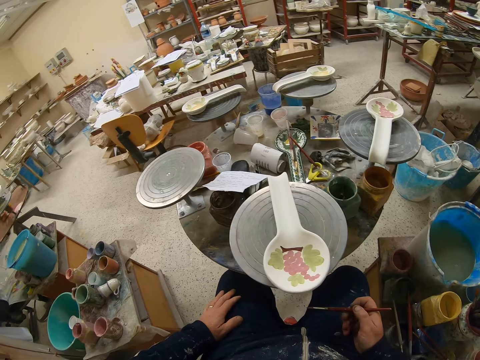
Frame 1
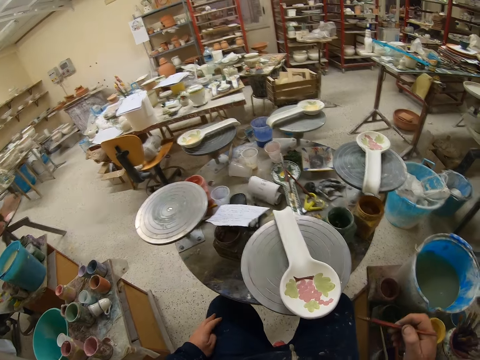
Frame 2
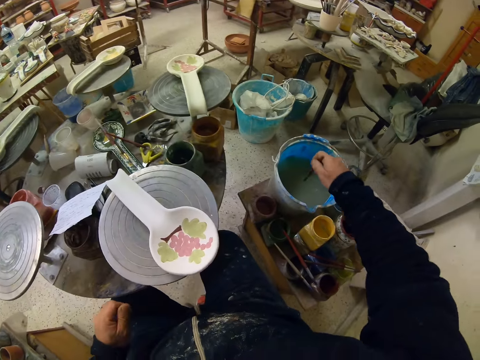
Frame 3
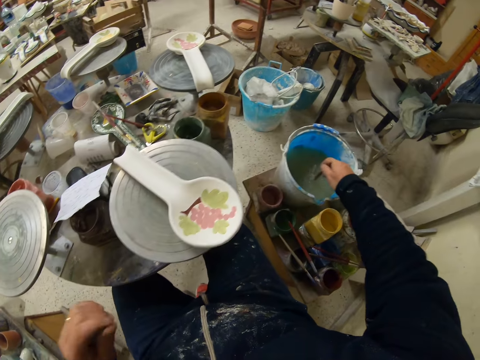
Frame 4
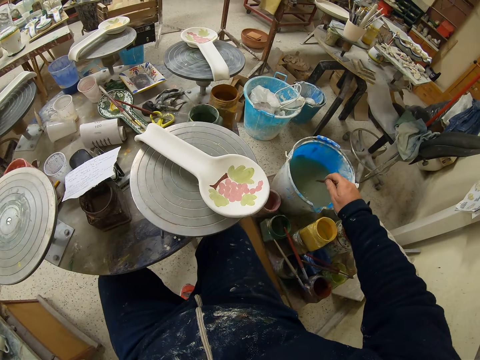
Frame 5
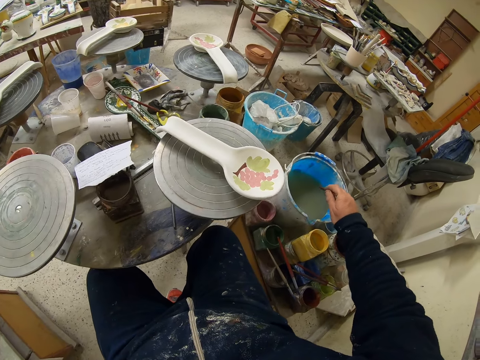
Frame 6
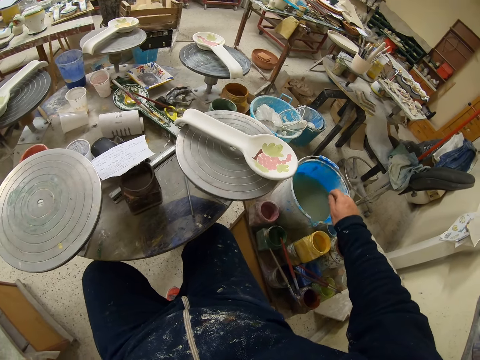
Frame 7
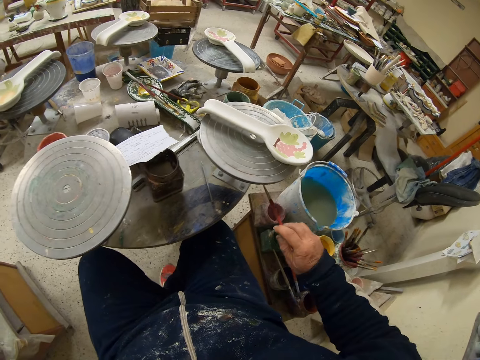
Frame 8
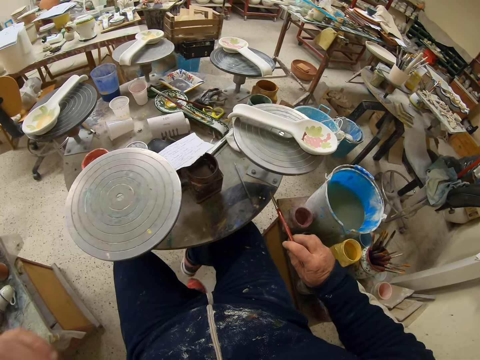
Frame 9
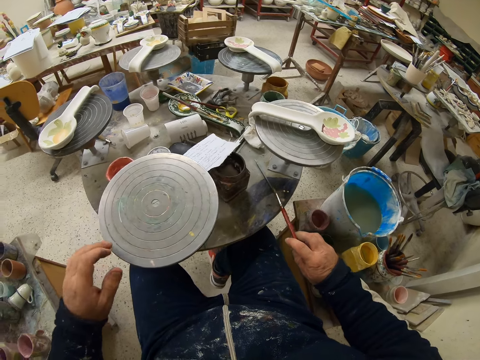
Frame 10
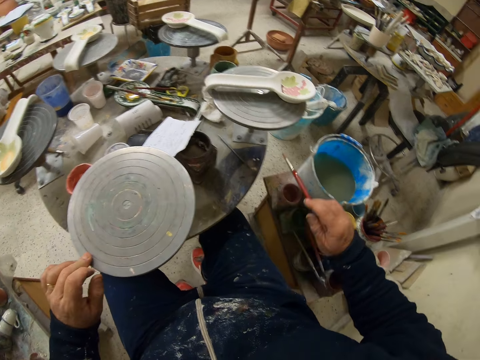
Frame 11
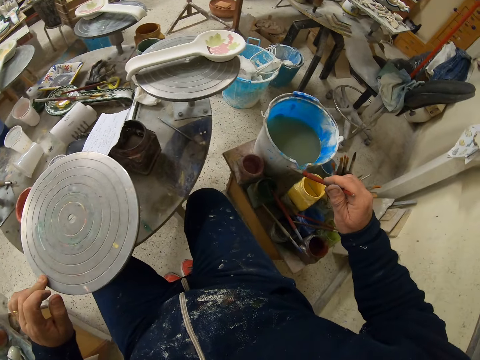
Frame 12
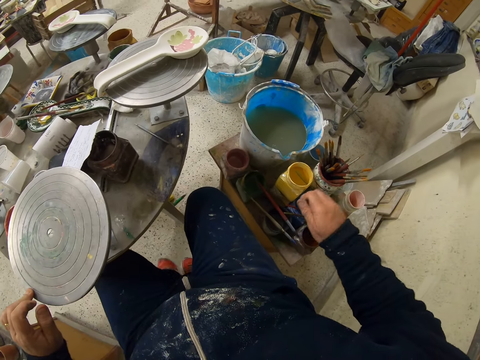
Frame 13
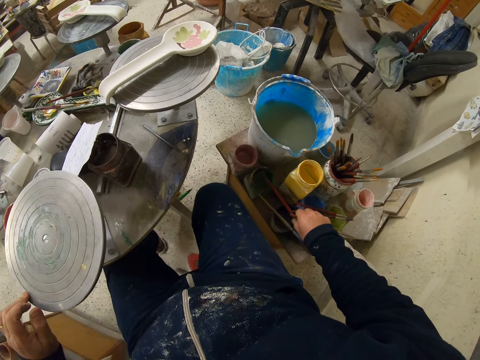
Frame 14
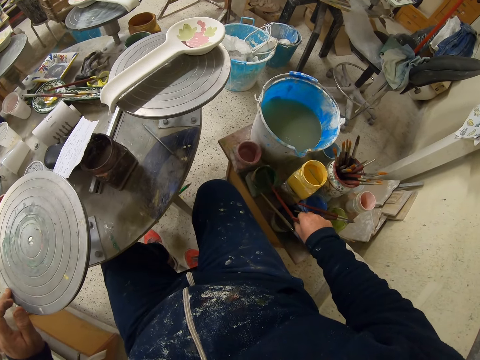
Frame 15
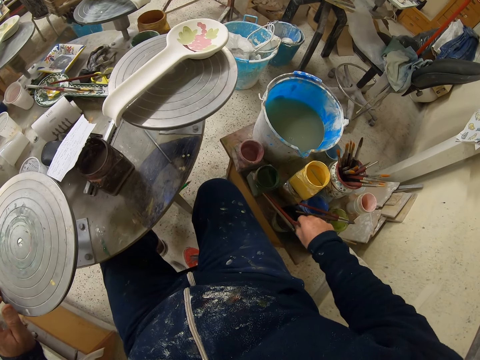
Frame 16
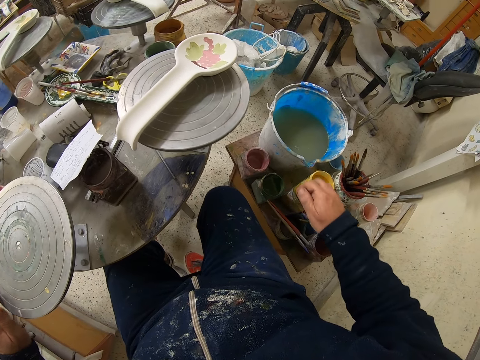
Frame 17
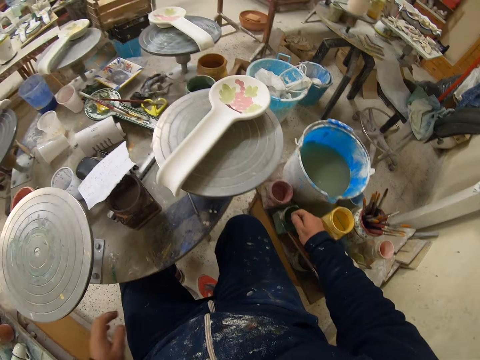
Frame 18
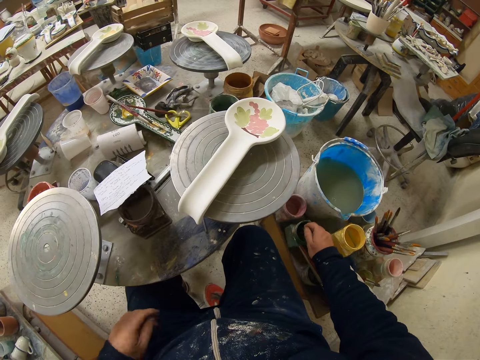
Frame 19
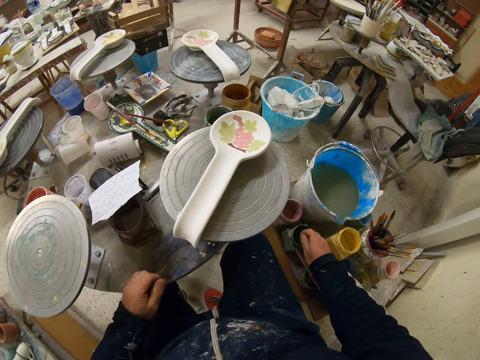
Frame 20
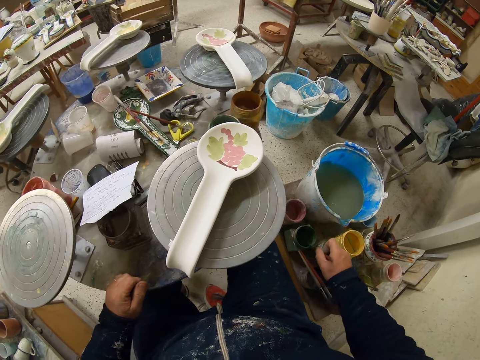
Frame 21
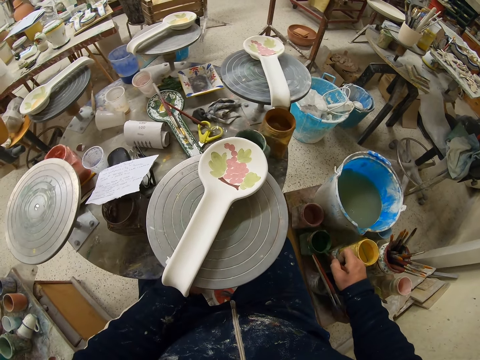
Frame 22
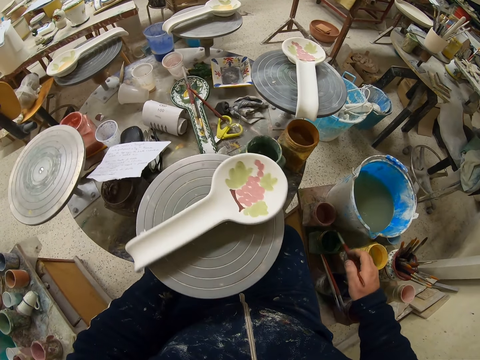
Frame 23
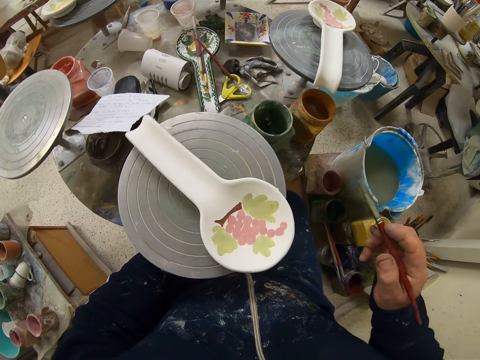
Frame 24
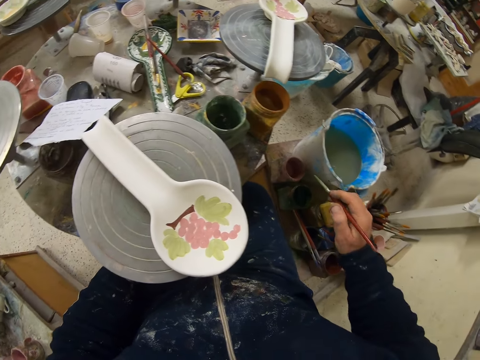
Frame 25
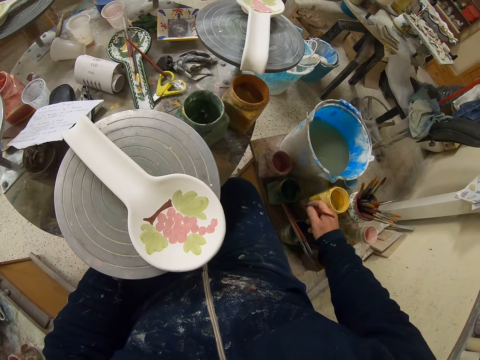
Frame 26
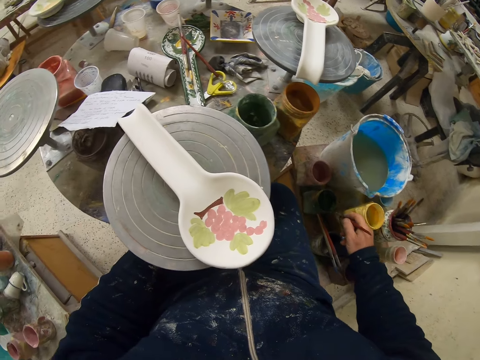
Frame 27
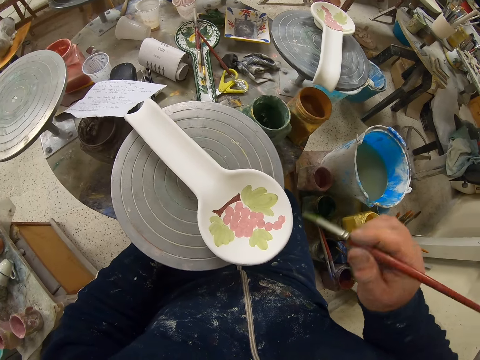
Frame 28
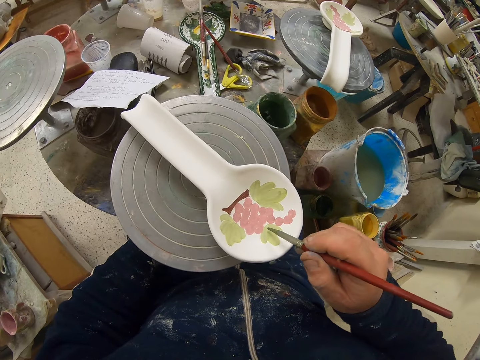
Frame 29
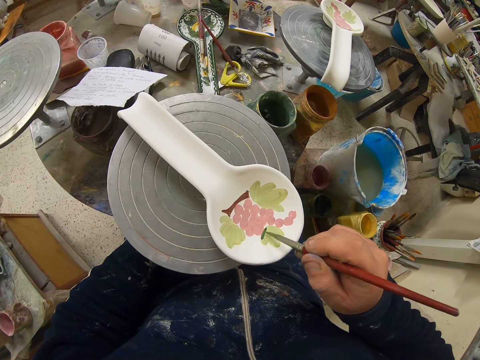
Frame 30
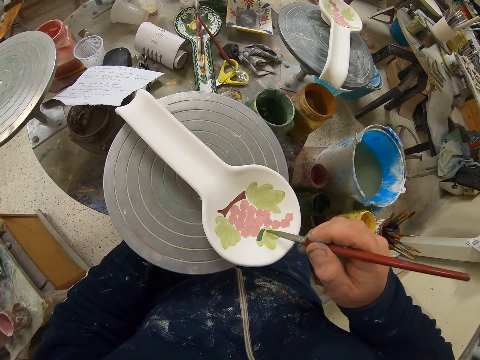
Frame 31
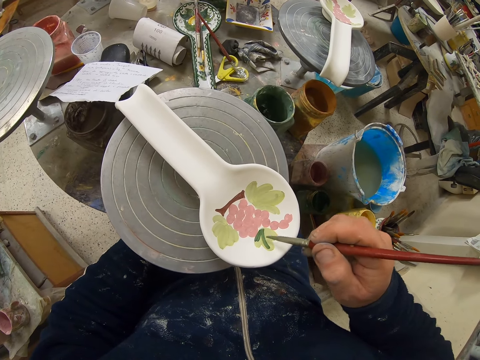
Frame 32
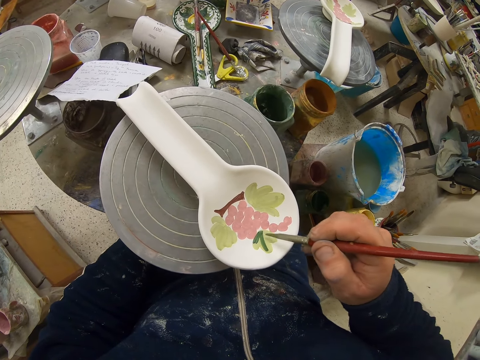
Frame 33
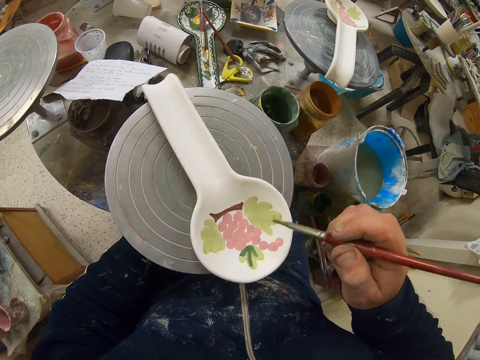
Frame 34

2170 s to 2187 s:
The camera wearer looks at the spoon. They move the left hand away from the table, dip the paint brush in water in the bucket, and shake the brush in the water. They lift the left hand, hold the stand with the left hand, move the brush from the container's top, move the left foot, and pick up another paint brush. They rotate the table with the left hand, dip the paint brush on the paint container, shake the paint brush, place the left hand on the rotating table, and remove excess paint from the brush. They hold the stand with the left hand, turn the stand with the left hand, remove excess paint from the brush, smear the paint brush on the container, and paint the spoon with the paint brush.

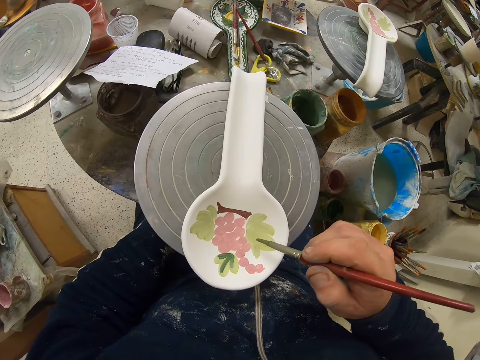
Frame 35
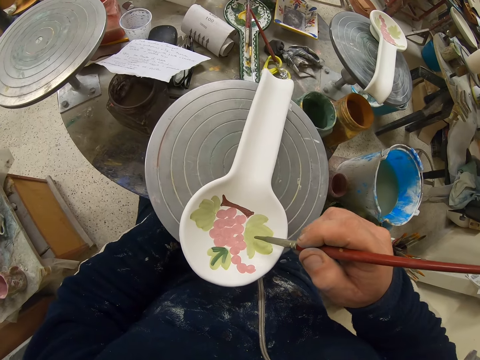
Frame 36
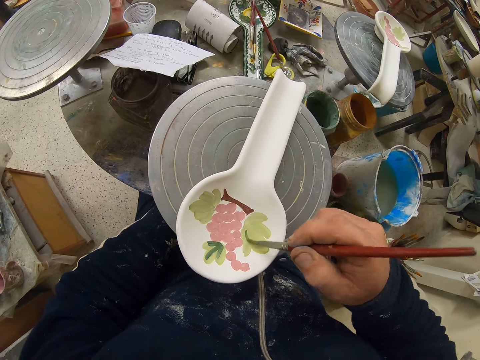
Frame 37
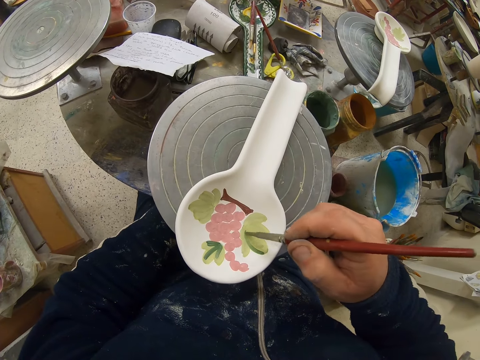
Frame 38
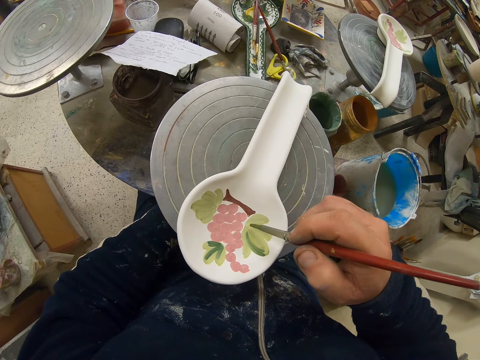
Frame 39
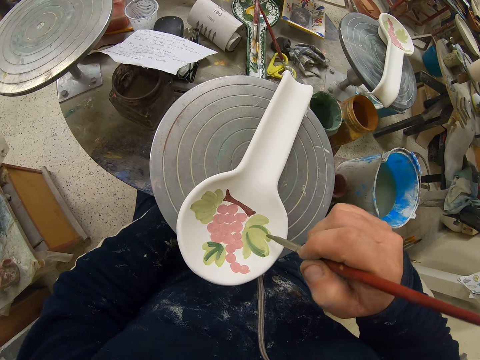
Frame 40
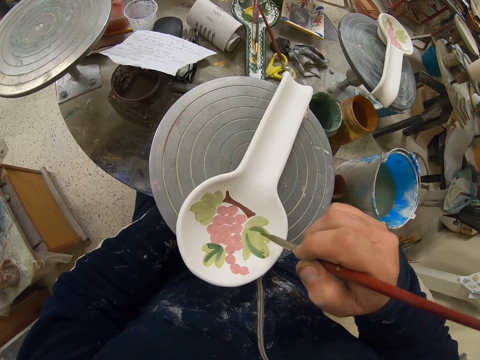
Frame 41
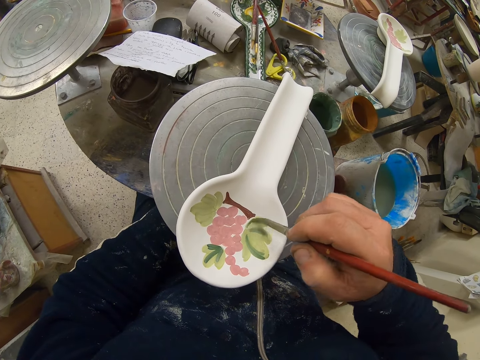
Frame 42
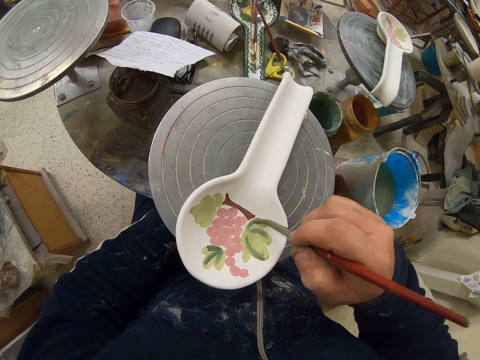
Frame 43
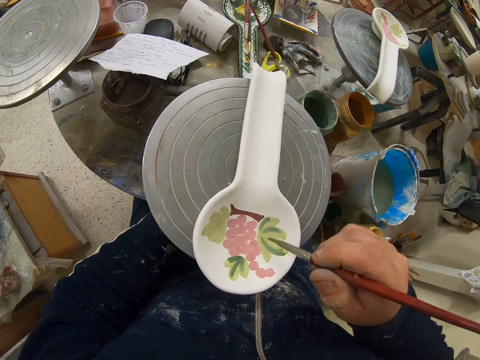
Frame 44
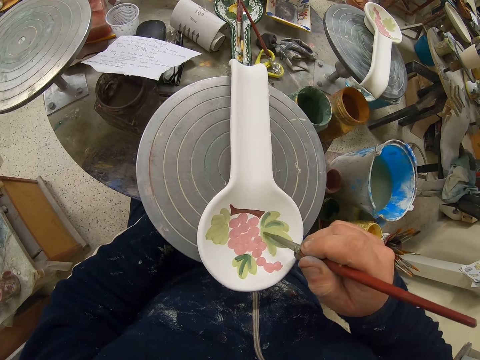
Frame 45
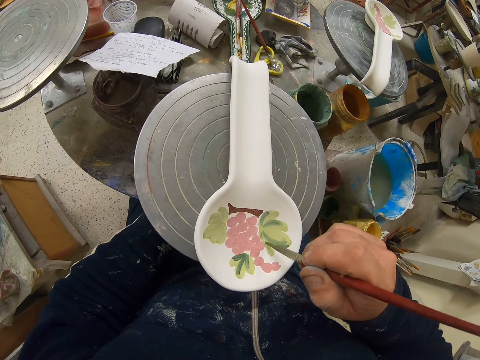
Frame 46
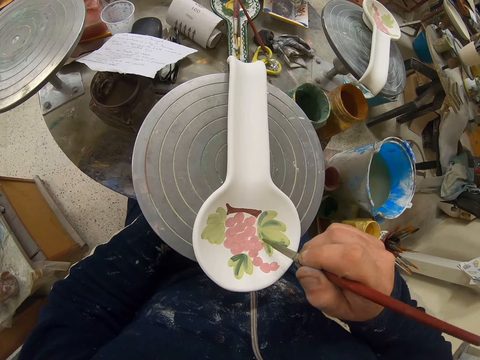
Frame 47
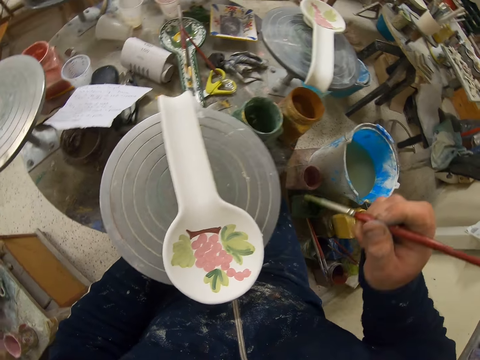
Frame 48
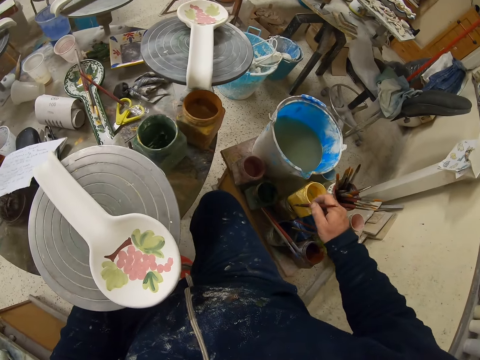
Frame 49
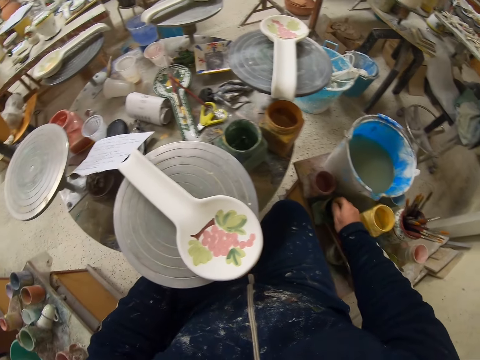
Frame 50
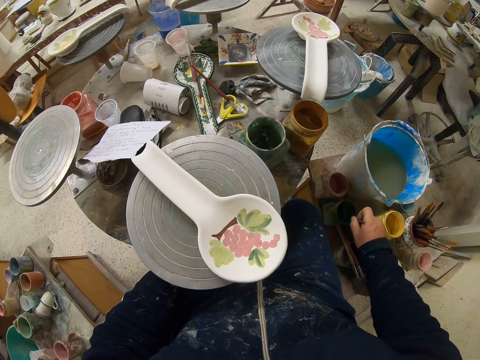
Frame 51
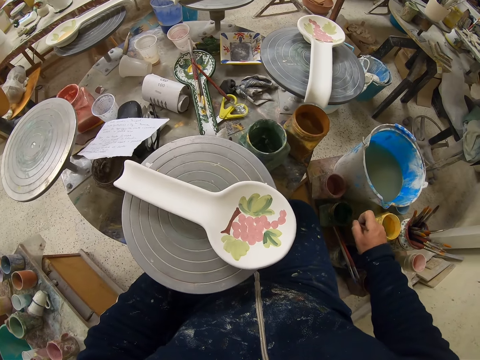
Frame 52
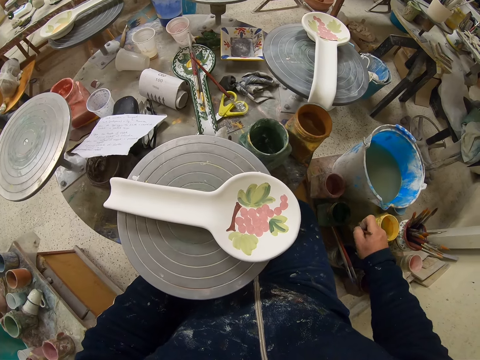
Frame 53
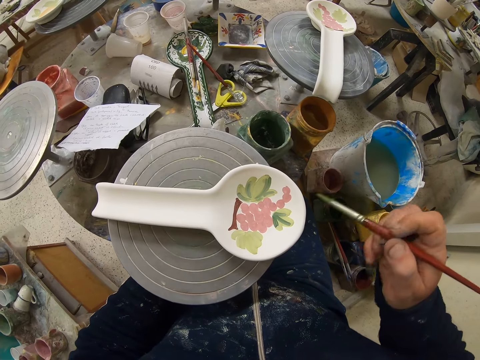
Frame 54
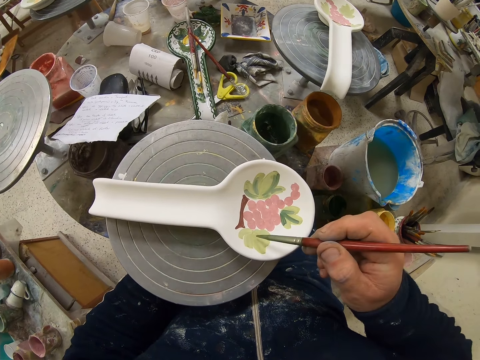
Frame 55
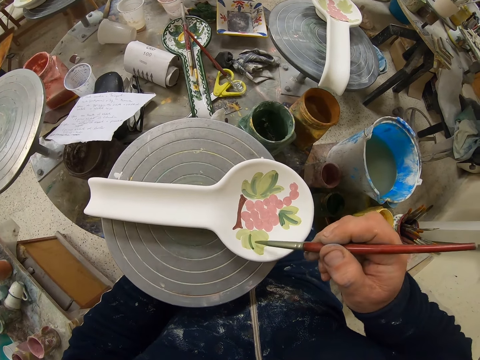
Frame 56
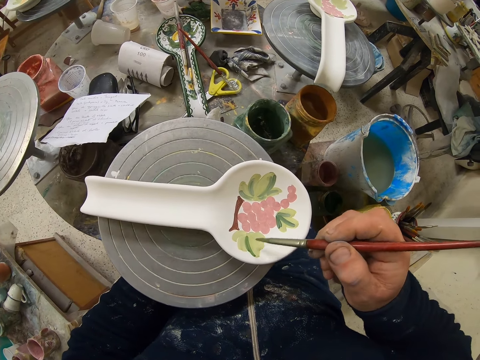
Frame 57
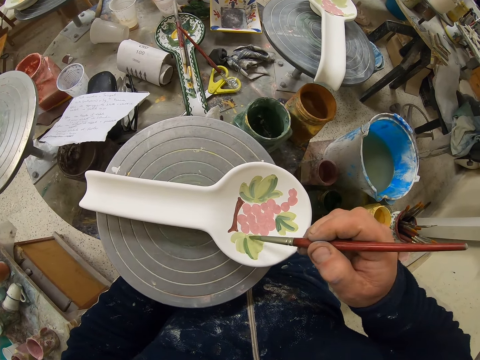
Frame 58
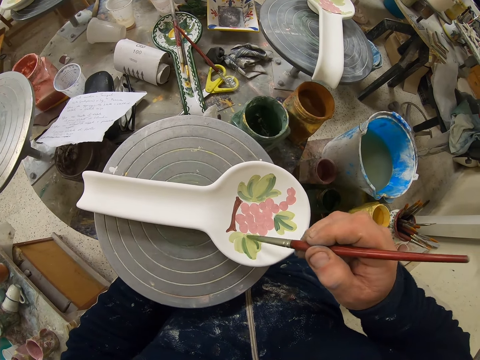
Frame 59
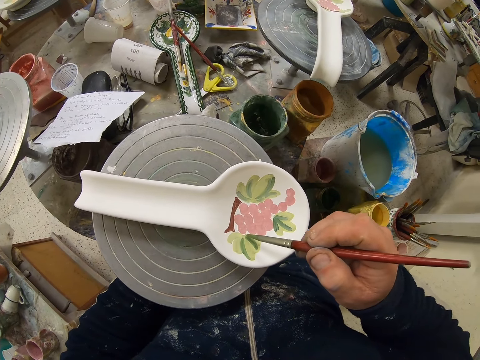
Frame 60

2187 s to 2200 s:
The camera wearer turns the stand with the left hand and paints the spoon with the paint brush. They turn the stand with the left hand and paint the spoon with the paint brush. They dip the paint brush on the paint container, shake the paint brush, and remove excess paint from the brush. They turn the stand with the left hand and paint the spoon with the paint brush.
